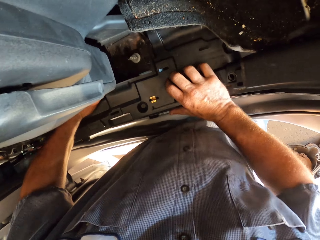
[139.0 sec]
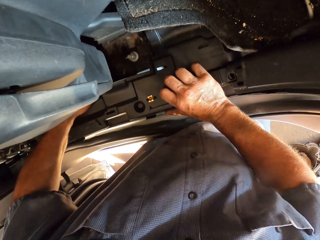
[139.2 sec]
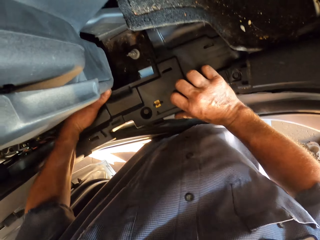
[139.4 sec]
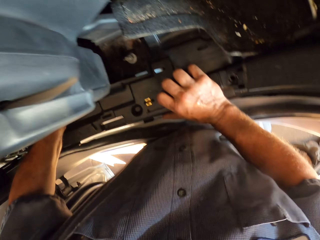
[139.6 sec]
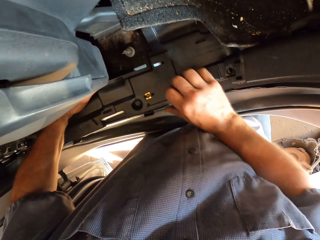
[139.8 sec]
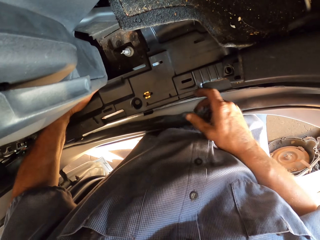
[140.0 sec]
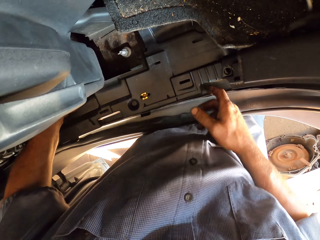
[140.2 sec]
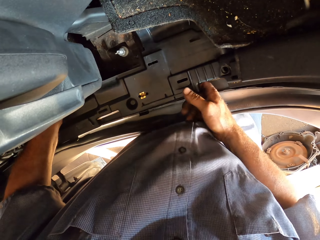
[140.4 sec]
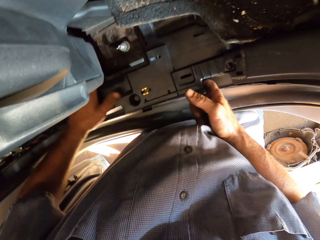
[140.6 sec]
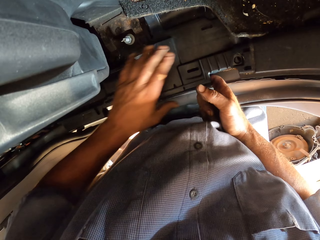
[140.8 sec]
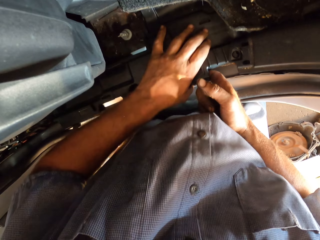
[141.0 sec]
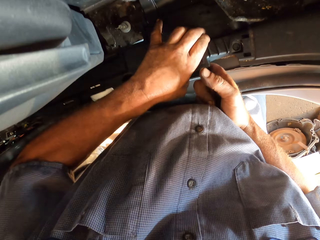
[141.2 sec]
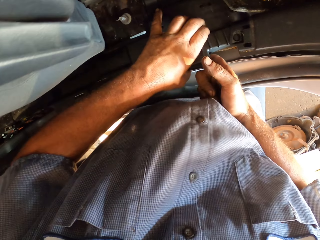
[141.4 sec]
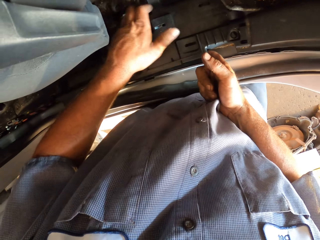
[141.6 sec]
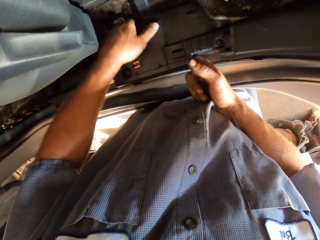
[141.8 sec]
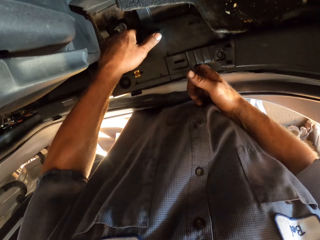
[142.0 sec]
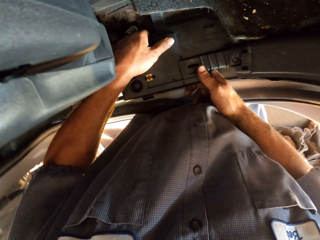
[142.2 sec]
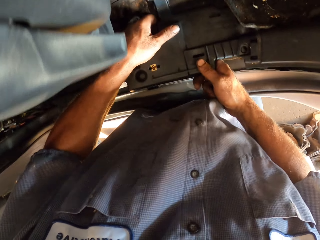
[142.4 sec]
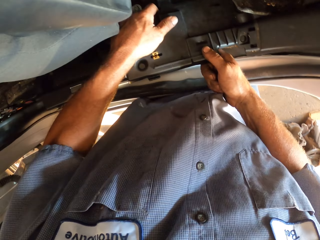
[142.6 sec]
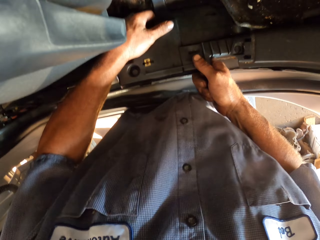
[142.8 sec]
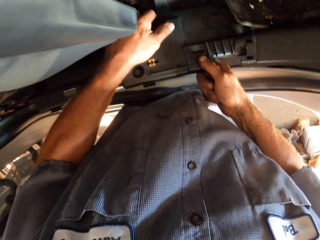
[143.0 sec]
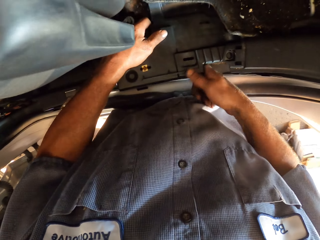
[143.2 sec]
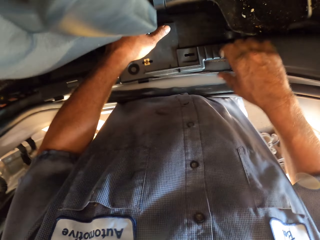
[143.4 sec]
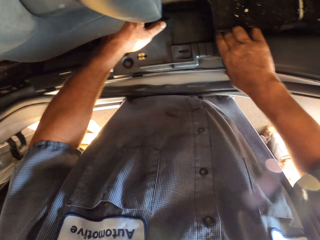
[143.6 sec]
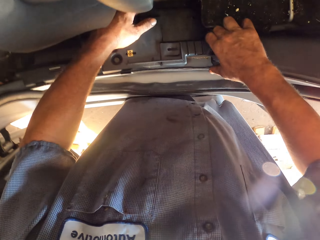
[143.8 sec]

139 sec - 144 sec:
The camera wearer pulls something with his hands.

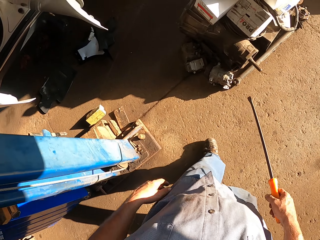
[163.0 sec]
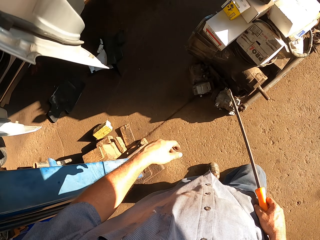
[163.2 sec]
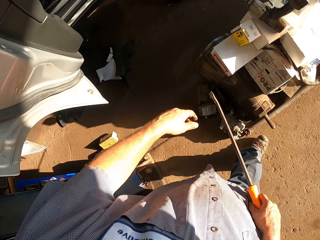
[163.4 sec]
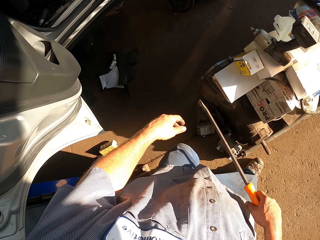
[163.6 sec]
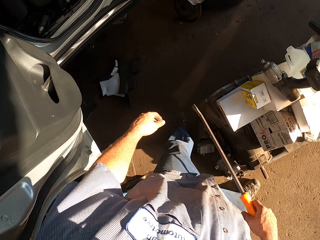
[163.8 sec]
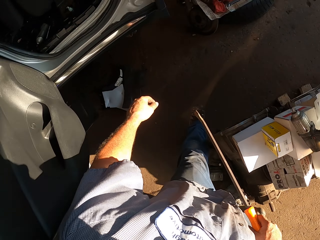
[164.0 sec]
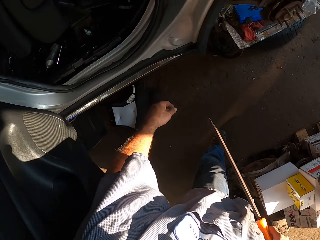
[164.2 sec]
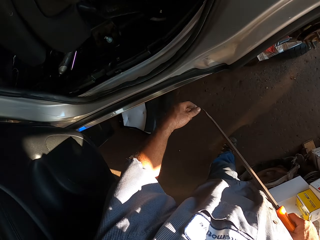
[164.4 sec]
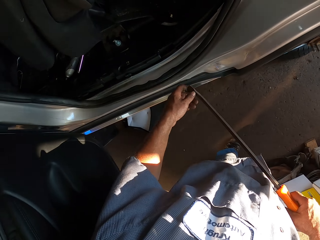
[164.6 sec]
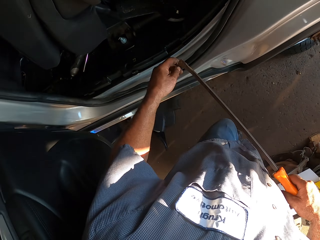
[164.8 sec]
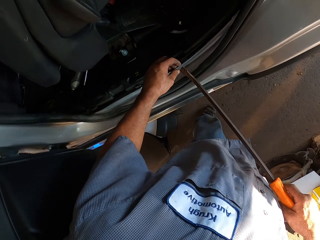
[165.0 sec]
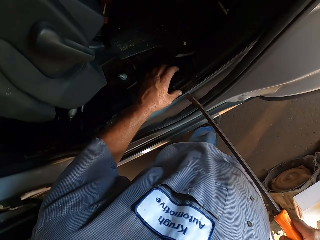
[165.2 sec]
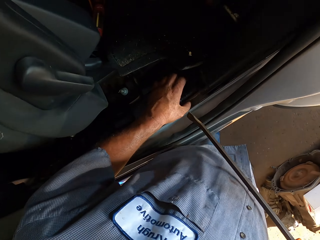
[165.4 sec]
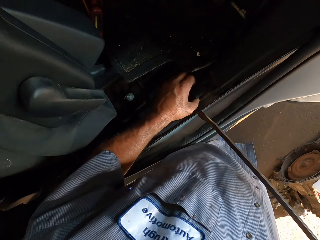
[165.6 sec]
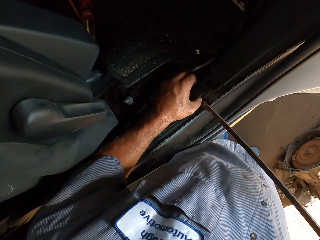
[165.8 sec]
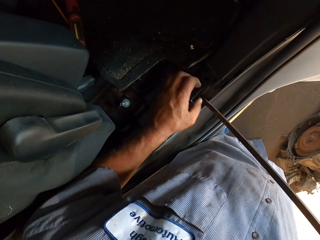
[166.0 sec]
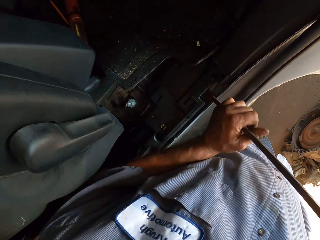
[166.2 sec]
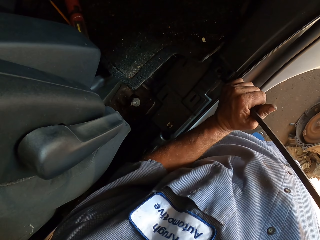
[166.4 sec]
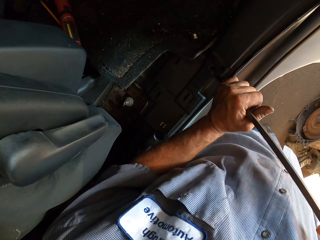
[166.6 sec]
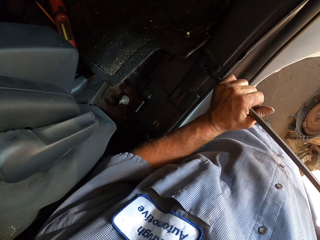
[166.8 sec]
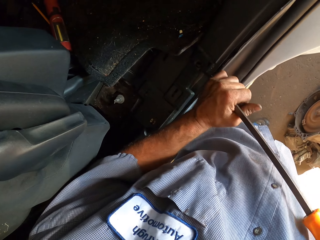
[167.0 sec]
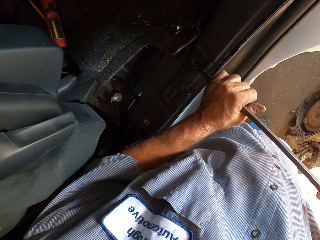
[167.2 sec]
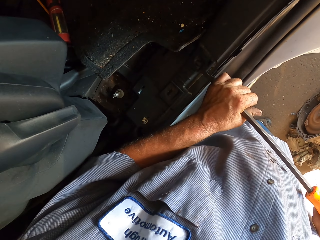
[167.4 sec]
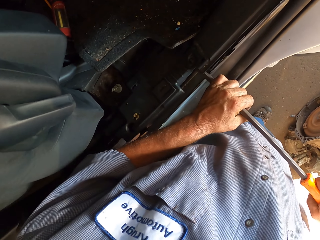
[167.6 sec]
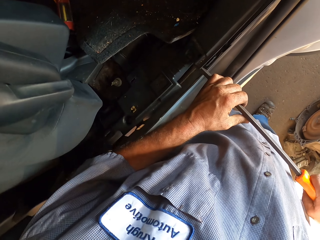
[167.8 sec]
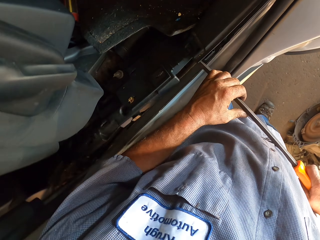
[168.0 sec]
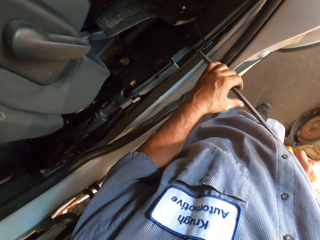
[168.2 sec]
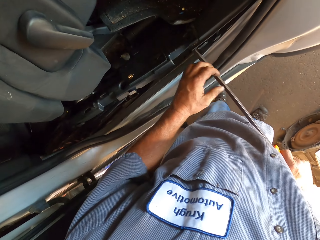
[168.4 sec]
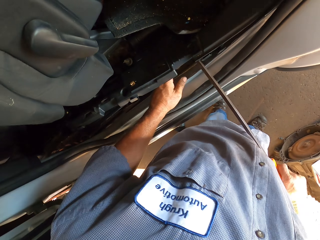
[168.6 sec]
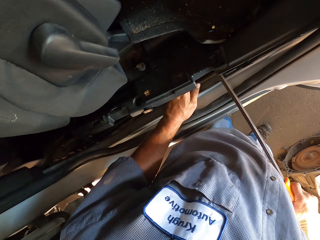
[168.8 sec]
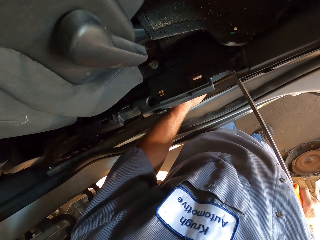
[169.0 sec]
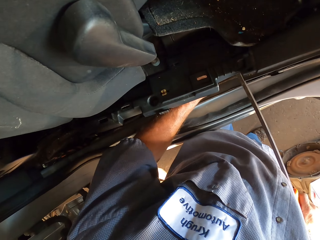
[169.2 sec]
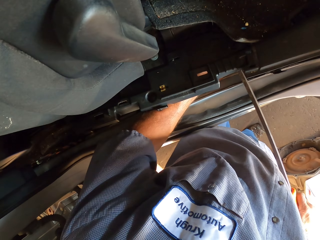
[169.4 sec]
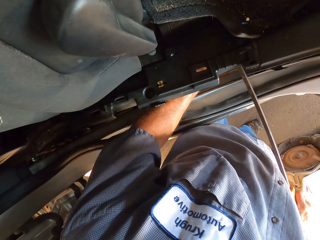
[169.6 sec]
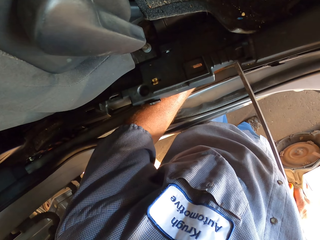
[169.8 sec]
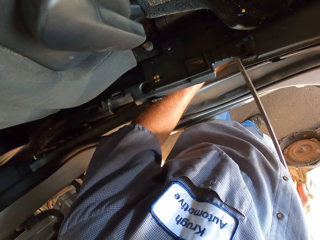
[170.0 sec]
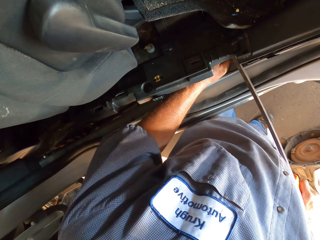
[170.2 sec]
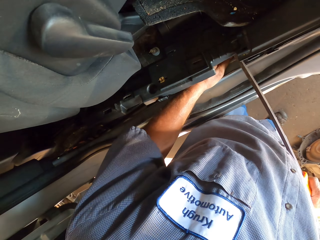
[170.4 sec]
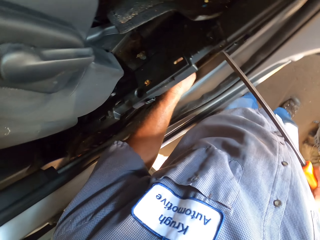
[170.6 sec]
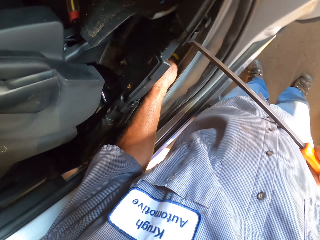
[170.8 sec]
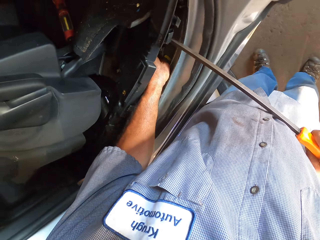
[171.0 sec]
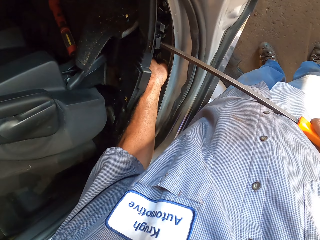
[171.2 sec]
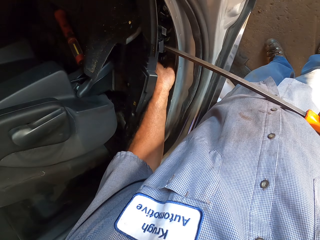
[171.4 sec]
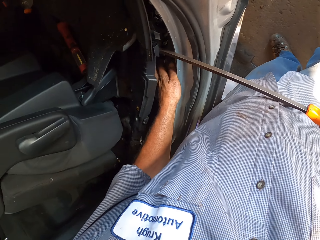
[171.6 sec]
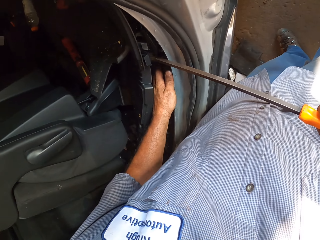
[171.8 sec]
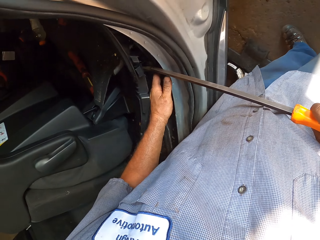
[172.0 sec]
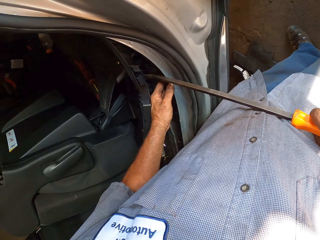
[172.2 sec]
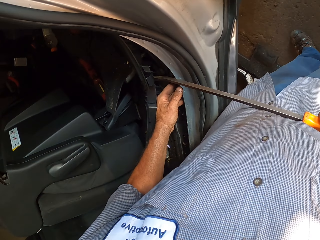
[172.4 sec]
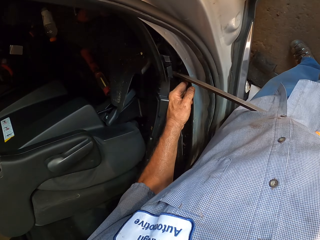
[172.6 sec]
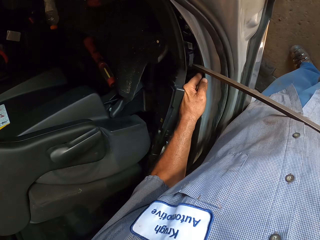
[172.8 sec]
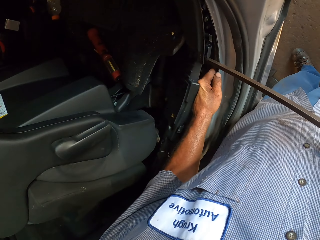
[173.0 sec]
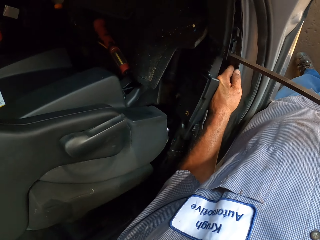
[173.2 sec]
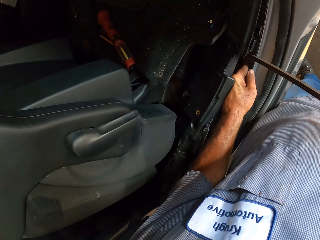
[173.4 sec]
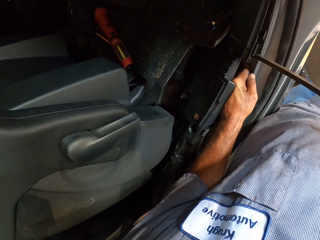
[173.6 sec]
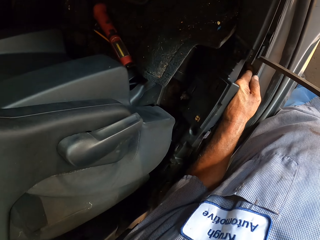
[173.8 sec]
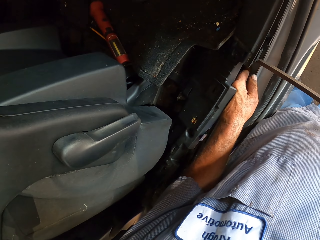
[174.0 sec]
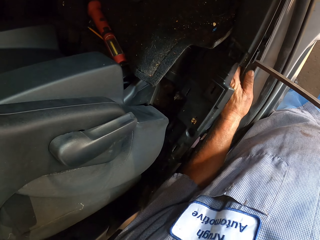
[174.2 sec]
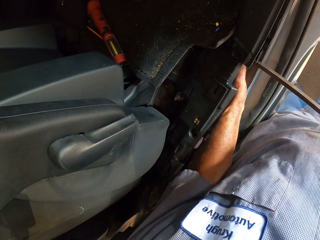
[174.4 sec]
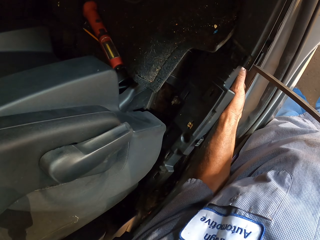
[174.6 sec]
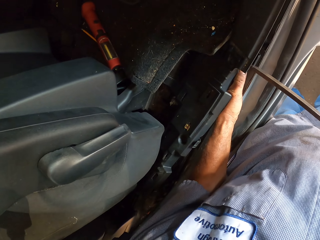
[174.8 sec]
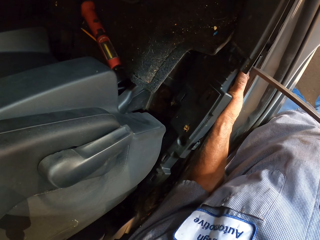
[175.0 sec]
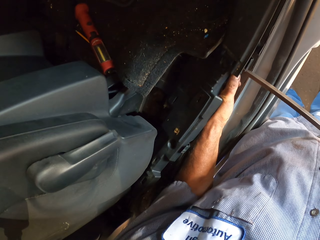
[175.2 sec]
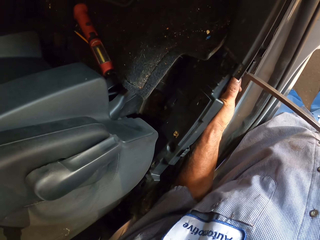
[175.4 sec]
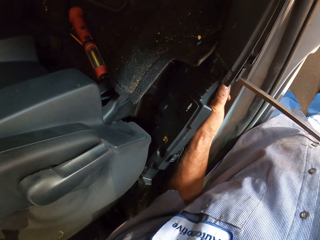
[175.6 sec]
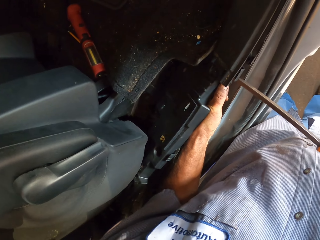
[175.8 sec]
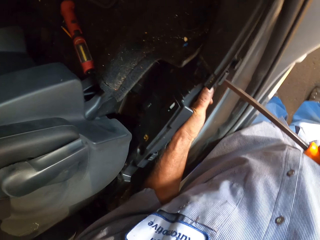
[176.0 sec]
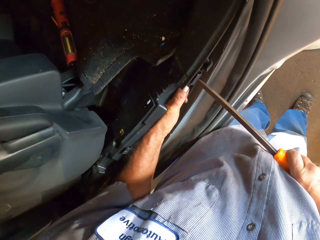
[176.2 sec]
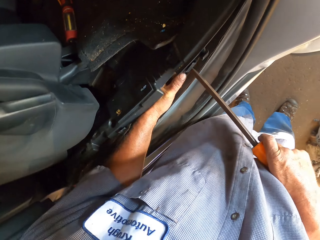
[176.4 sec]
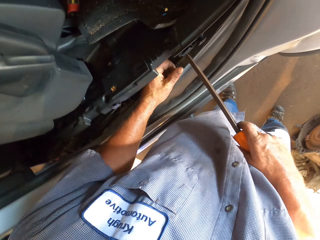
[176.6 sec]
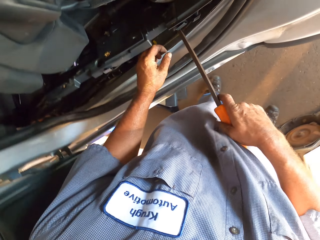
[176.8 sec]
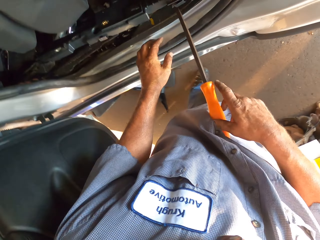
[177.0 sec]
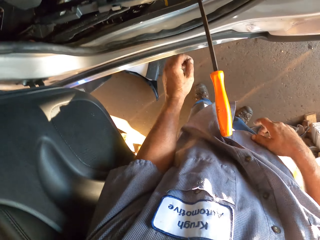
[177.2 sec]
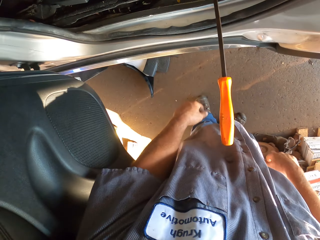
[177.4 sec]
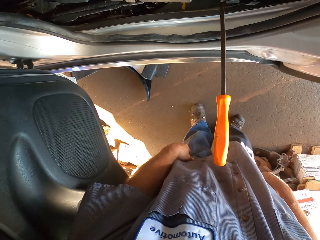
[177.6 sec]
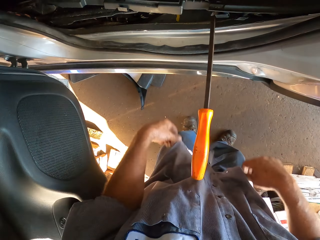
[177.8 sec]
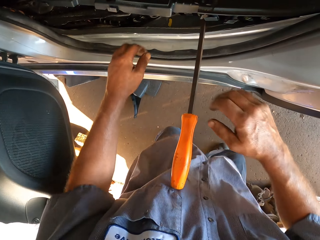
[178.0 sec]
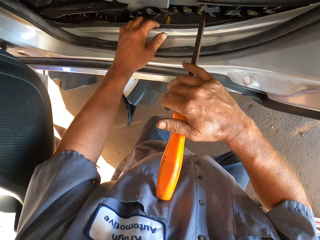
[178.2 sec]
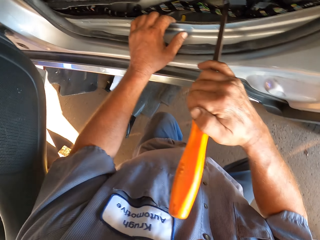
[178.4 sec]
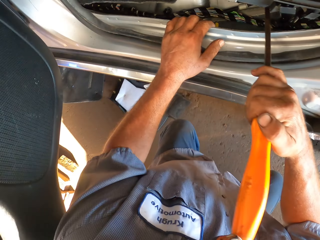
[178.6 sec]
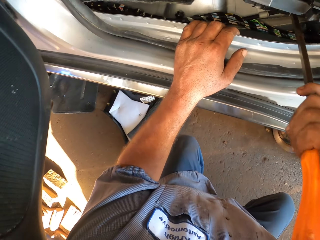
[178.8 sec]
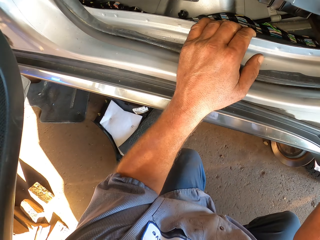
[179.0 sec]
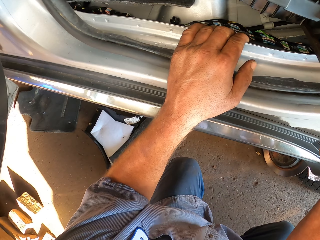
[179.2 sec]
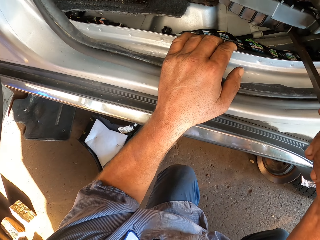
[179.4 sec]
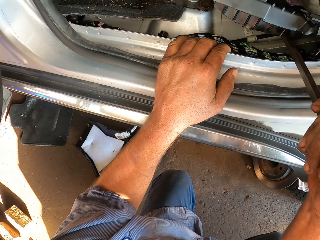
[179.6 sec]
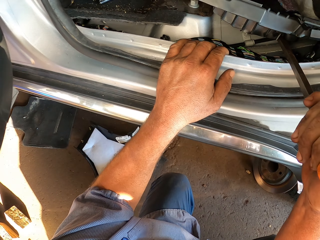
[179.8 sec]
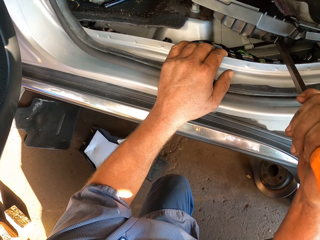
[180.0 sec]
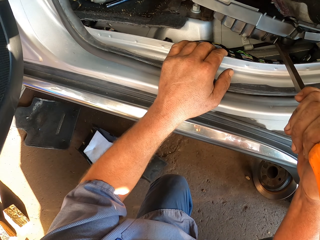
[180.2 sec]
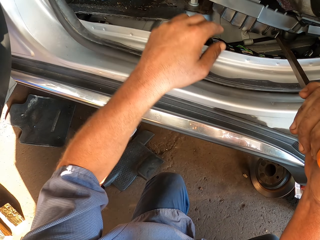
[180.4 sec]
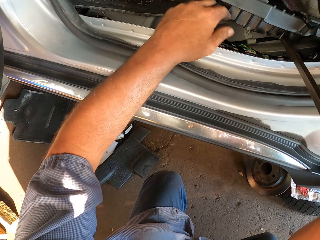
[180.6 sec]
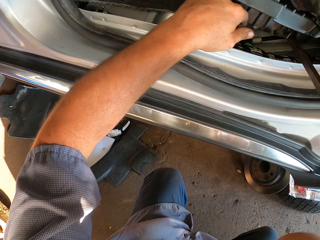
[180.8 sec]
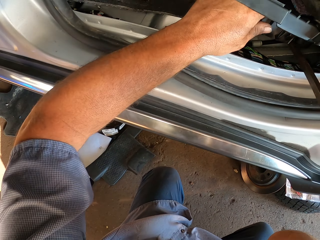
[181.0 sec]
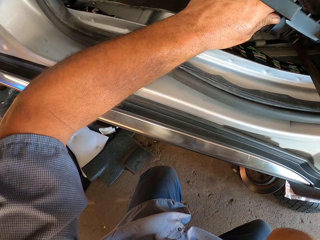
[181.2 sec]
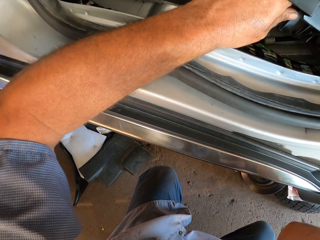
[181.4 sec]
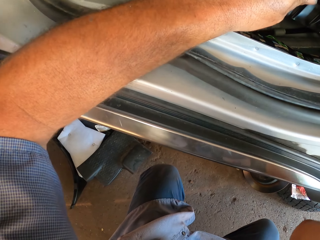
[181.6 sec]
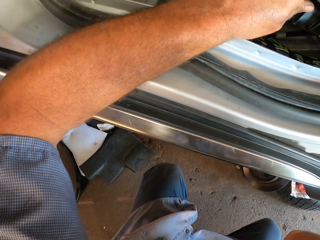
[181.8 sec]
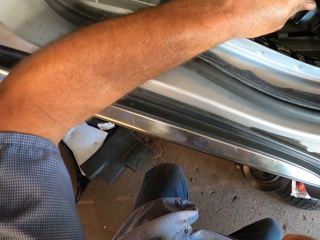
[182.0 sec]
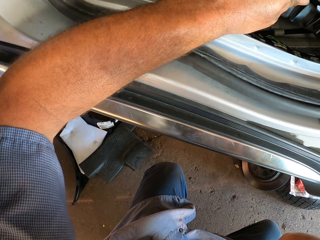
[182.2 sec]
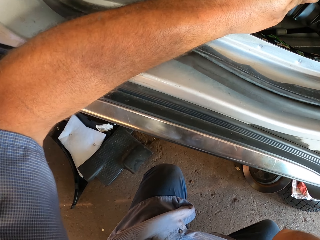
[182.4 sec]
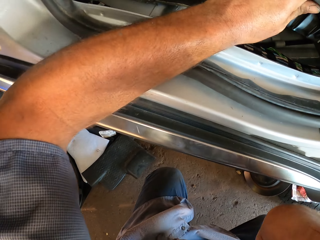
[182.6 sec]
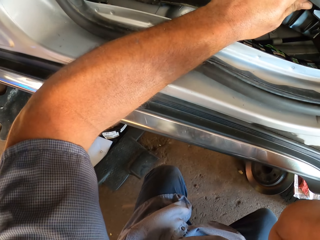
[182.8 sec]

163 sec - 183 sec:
The camera wearer holds the long screwdriver with both hands. He lifts a part around the car door frame. He pulls something with the long screwdriver. He withdraws his hand from the screwdriver. He squats. He pushes something with his hands.
